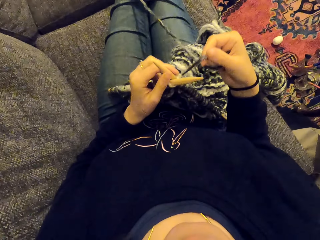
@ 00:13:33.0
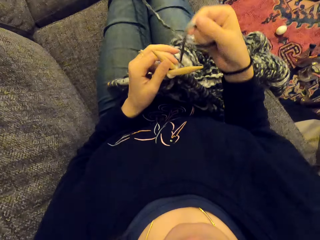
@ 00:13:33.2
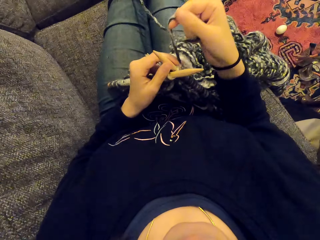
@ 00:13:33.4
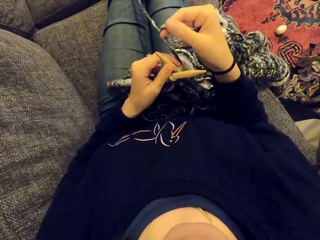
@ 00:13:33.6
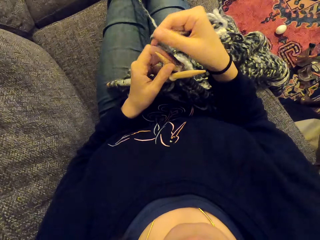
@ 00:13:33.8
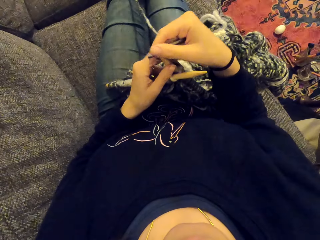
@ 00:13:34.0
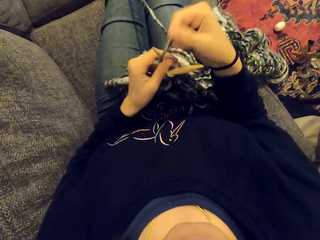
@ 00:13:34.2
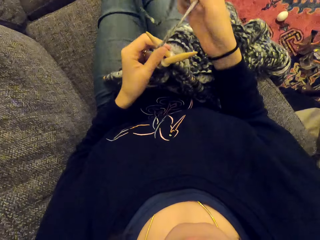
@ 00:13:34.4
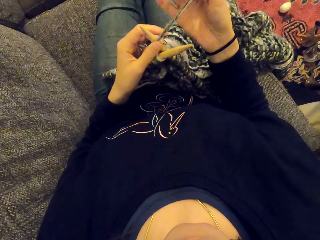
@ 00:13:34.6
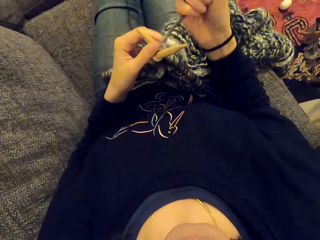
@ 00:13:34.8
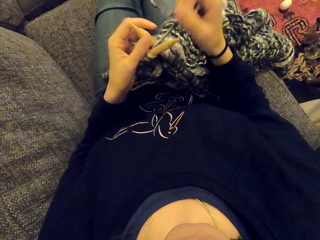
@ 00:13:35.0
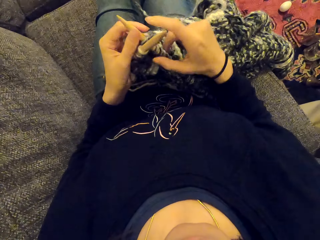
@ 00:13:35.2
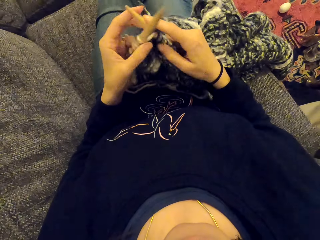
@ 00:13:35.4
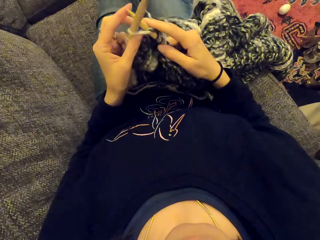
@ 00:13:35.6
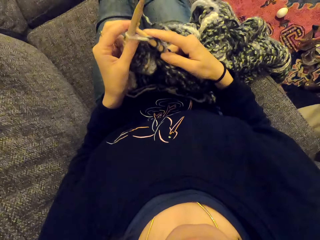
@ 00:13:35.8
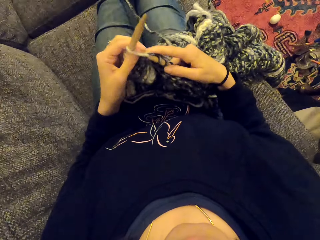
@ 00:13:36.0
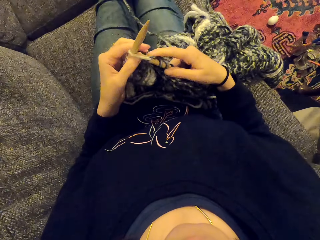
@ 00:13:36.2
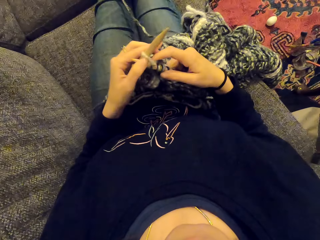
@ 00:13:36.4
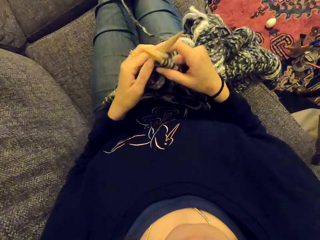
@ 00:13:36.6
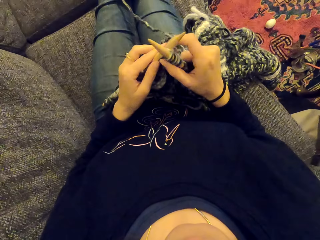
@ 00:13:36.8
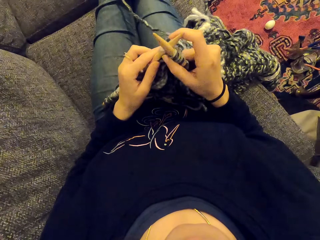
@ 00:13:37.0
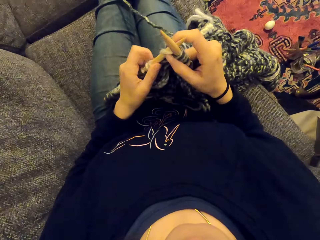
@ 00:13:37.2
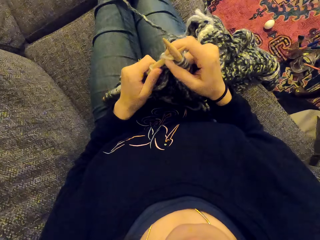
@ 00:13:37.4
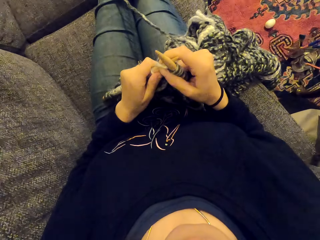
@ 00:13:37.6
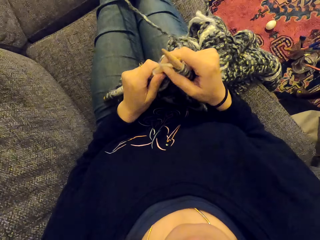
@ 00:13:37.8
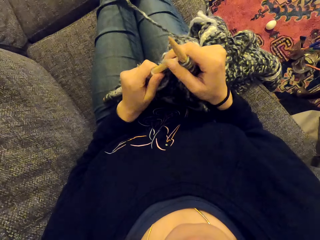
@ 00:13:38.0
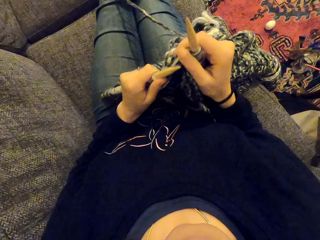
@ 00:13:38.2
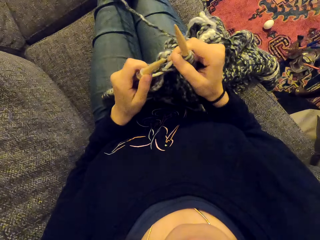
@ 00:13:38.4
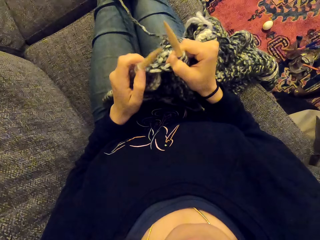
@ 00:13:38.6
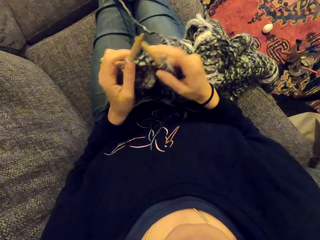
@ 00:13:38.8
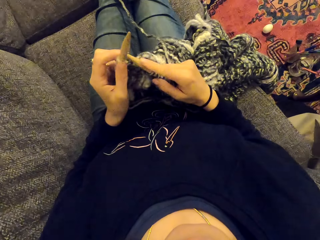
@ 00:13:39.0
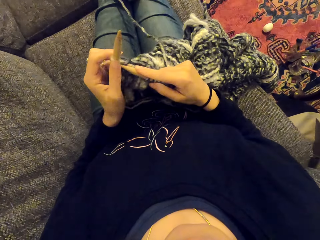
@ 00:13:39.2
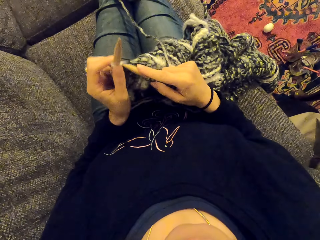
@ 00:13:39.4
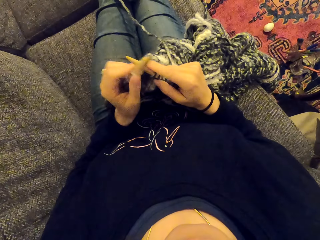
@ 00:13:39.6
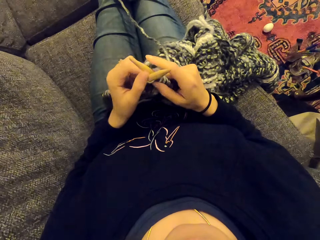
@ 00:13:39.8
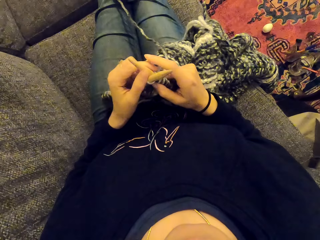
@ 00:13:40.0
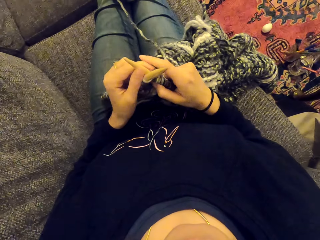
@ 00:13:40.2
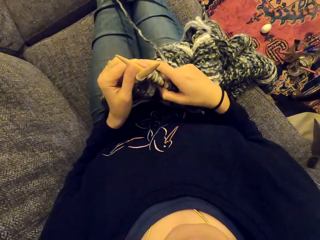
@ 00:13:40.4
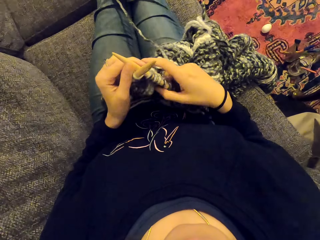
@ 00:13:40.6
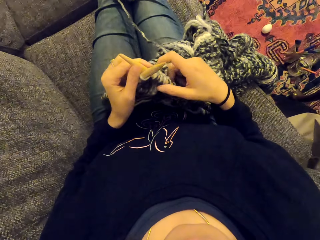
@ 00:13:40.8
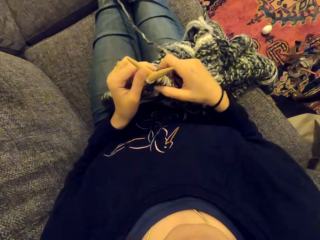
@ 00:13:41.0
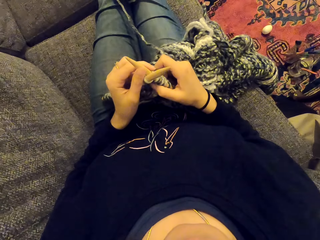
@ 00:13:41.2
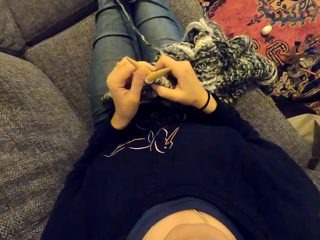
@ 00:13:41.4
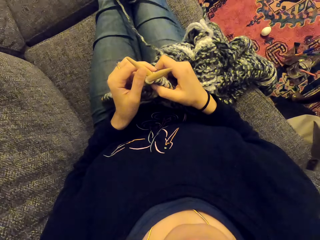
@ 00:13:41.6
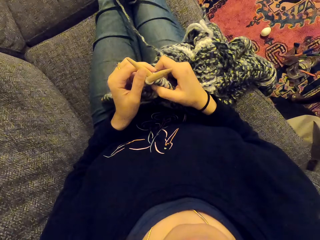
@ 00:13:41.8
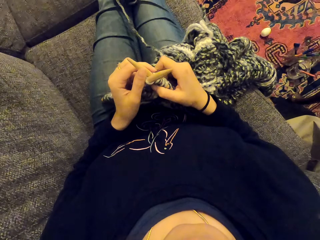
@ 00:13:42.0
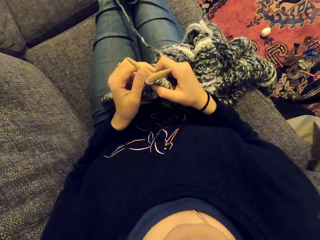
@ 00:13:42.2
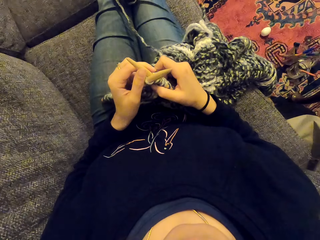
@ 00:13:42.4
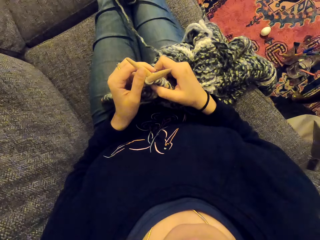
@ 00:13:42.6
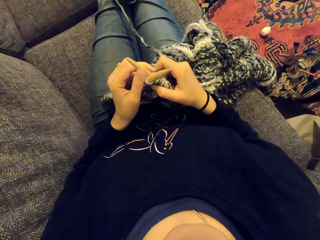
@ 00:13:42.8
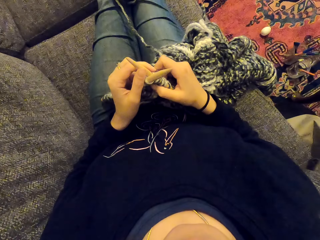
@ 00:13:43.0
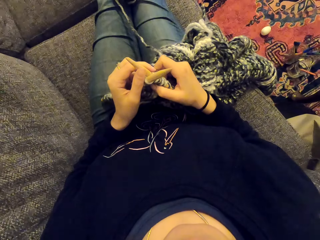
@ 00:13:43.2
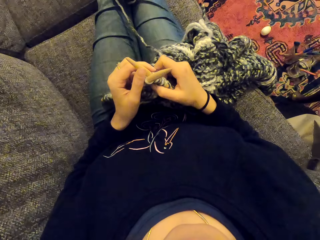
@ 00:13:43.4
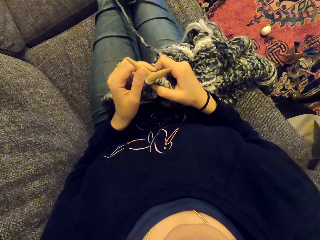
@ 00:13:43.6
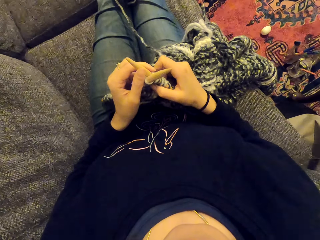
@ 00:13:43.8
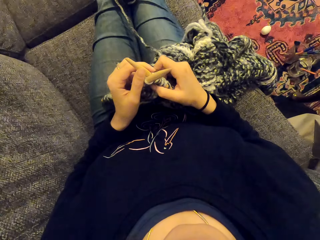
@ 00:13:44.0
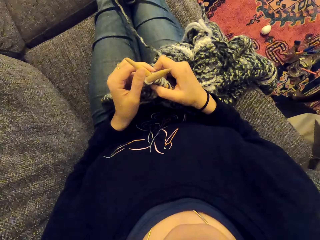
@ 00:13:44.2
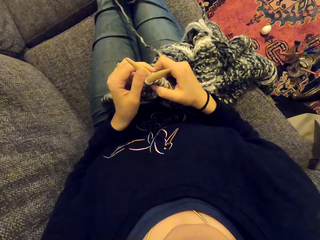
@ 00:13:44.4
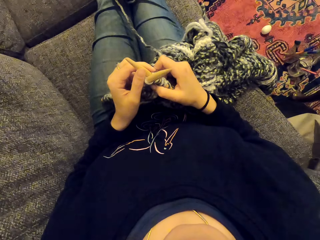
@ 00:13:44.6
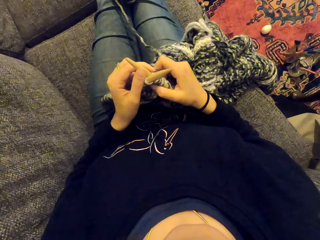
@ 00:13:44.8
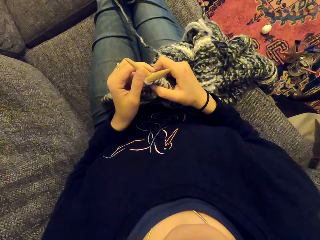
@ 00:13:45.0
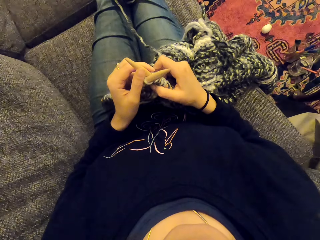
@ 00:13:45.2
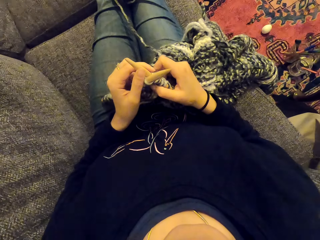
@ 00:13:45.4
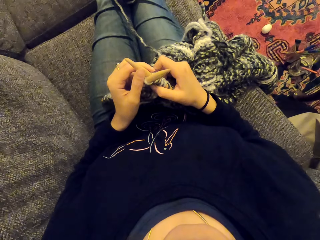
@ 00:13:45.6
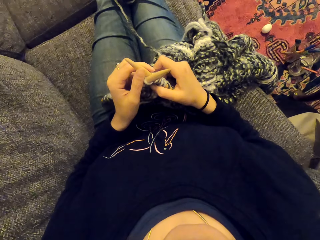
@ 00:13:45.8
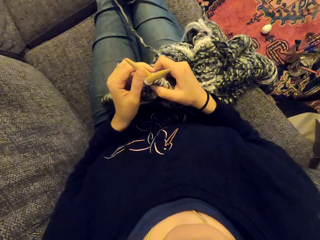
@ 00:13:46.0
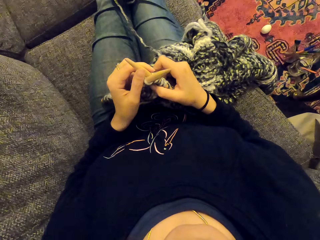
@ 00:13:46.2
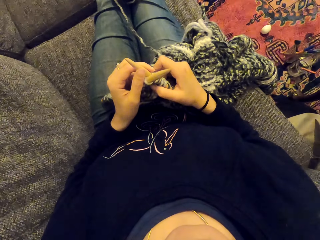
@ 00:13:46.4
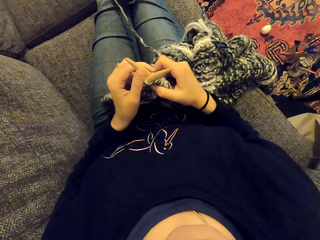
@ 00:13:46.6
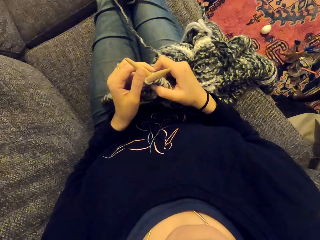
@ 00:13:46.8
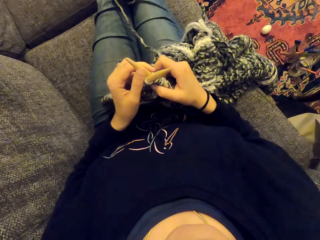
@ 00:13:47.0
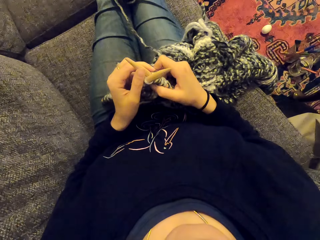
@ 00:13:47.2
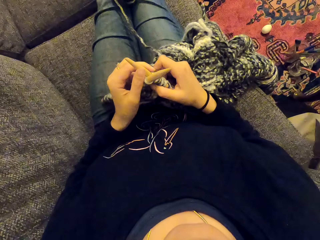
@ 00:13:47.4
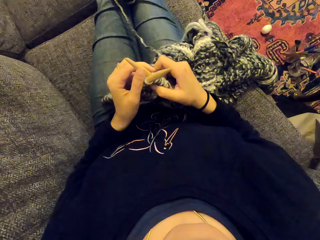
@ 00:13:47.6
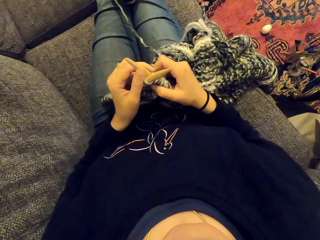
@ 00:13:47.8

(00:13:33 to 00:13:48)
The camera wearer knits the fabric with a crochet hook. They stare at the fabric. They stare at the crochet hooks. They stare at the crochet hooks again.

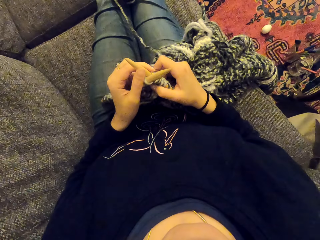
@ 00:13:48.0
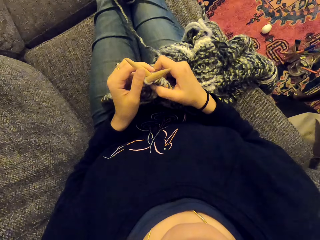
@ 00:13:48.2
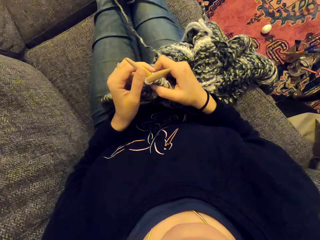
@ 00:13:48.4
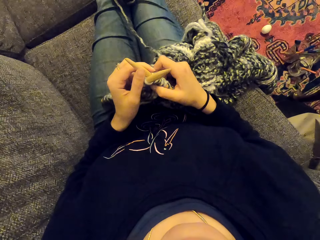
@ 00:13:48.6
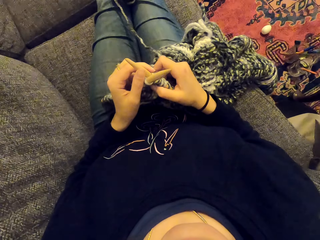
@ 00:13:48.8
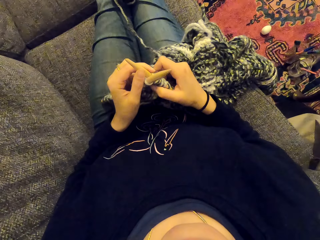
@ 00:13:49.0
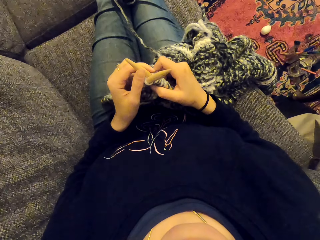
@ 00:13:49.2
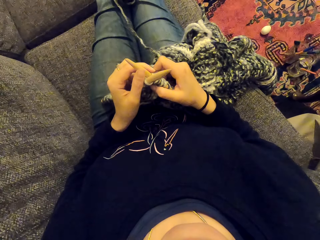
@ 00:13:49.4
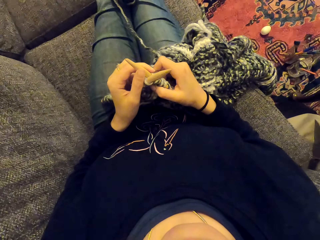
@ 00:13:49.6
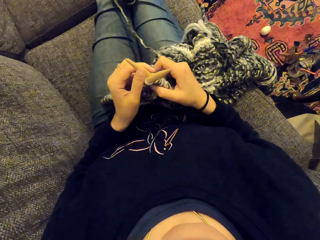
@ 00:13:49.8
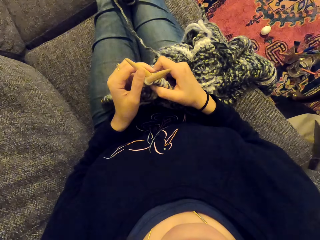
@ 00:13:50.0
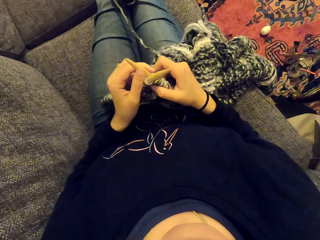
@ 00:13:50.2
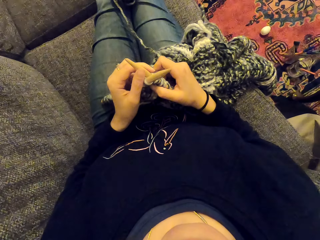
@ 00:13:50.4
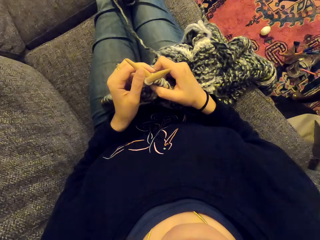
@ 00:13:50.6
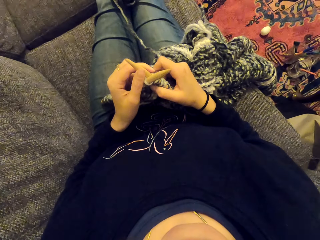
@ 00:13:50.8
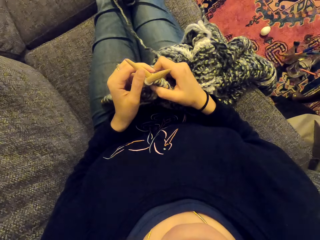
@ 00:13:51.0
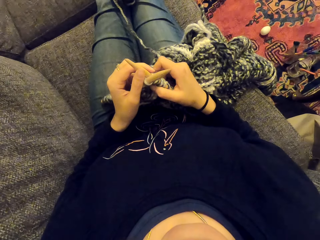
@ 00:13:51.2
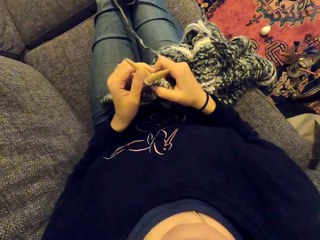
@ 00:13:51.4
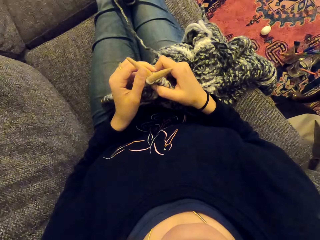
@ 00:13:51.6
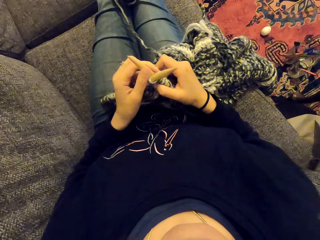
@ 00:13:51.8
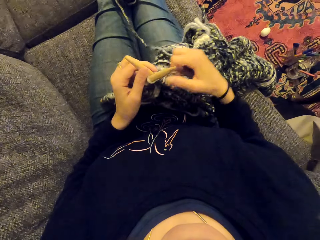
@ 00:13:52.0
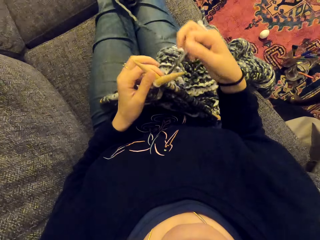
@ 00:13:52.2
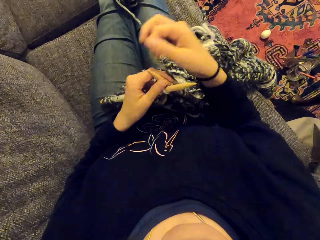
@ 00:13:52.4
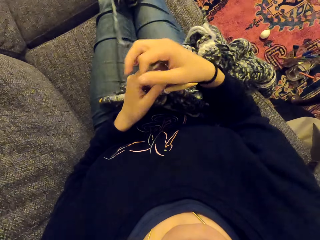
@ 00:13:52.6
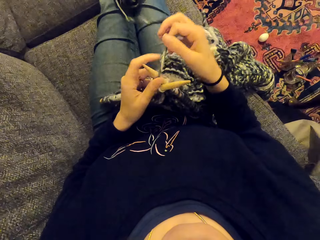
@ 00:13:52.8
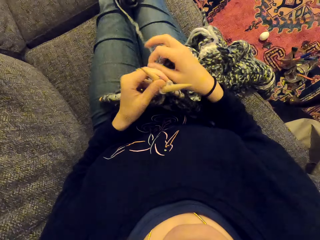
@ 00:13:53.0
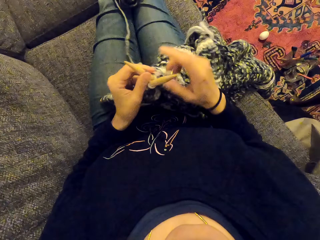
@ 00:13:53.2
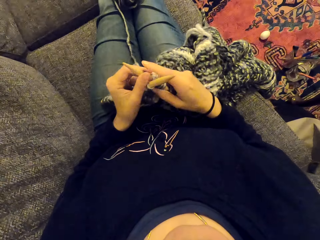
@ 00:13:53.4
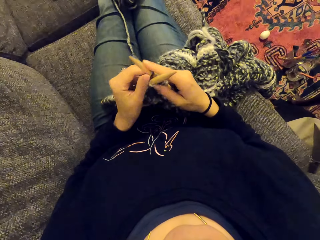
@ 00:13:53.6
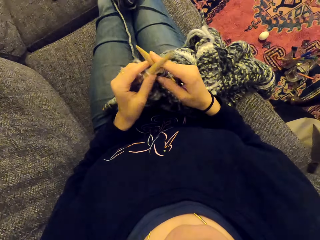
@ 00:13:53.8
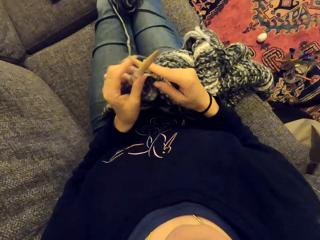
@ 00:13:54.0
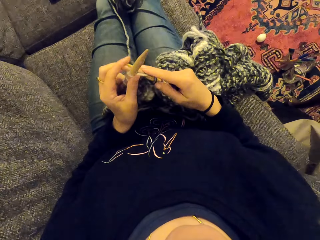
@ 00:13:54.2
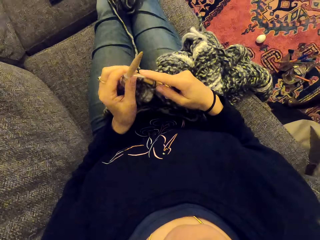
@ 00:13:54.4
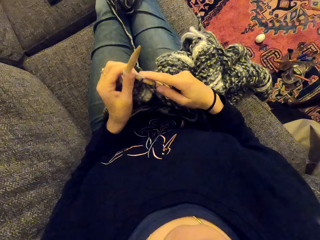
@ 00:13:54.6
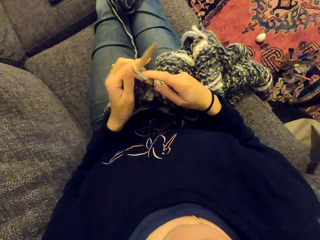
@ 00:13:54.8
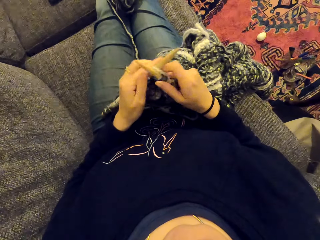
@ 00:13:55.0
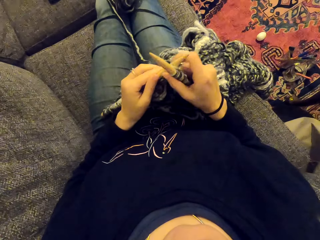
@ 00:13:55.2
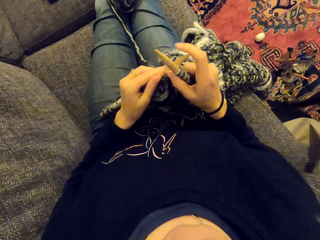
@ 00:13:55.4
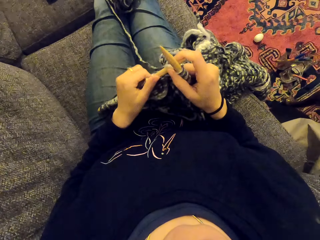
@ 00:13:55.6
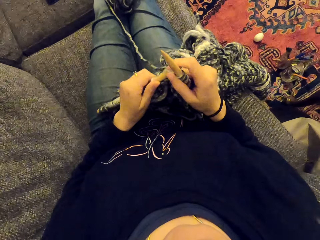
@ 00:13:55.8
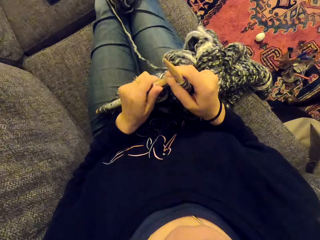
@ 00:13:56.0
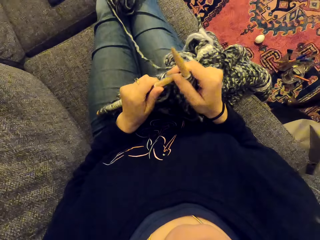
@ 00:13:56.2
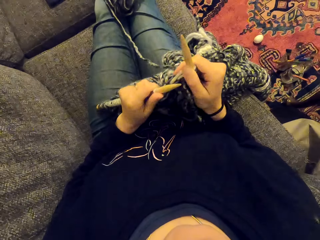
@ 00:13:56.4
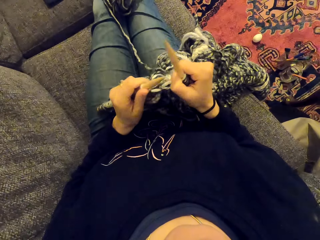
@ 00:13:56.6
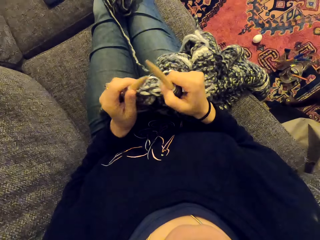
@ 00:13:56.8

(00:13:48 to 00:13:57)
The camera wearer knits the fabric with the crochet hook.
